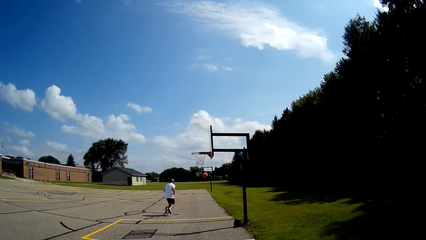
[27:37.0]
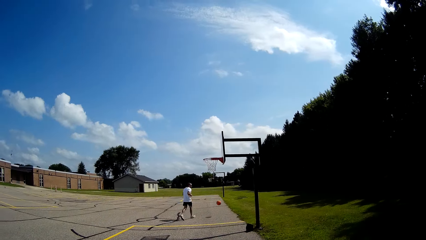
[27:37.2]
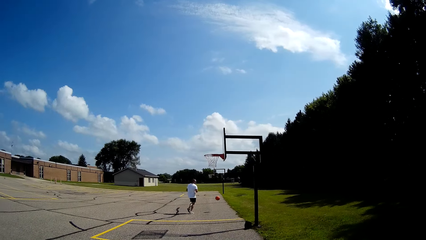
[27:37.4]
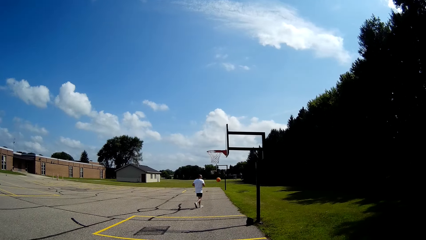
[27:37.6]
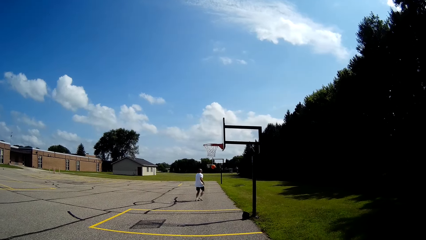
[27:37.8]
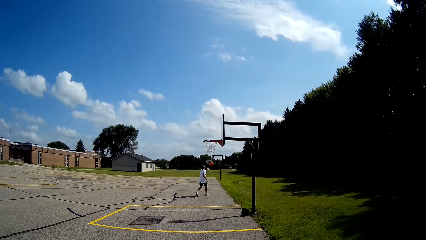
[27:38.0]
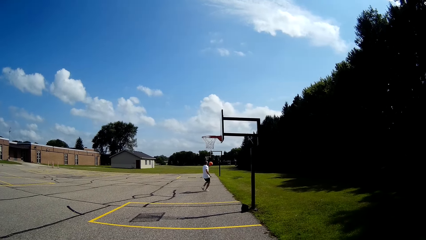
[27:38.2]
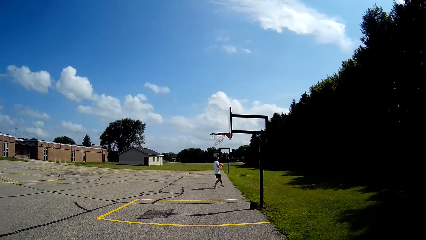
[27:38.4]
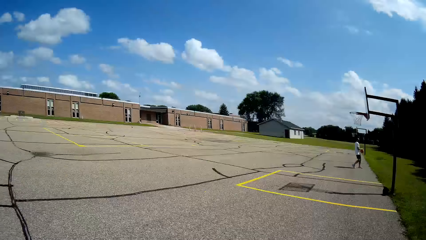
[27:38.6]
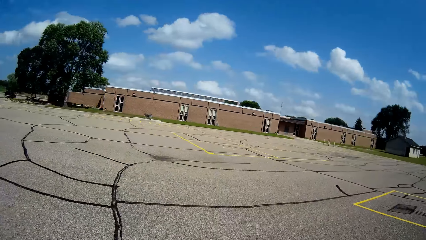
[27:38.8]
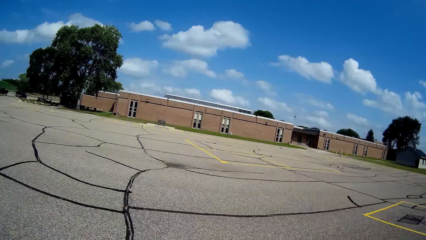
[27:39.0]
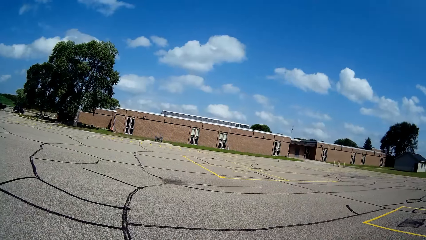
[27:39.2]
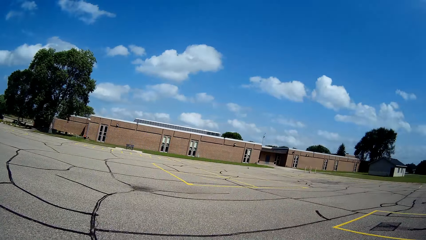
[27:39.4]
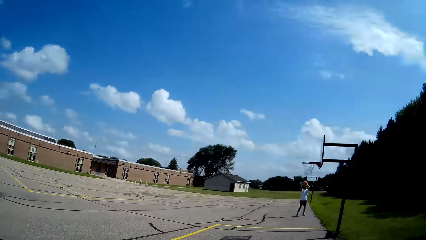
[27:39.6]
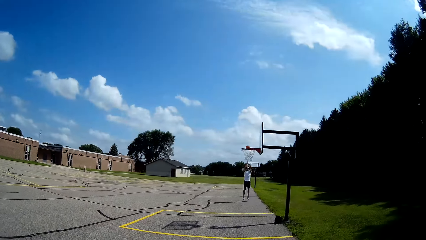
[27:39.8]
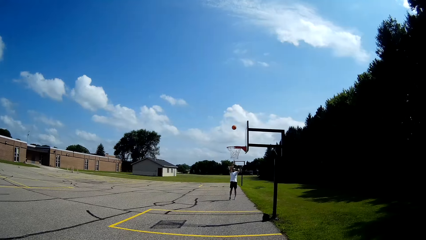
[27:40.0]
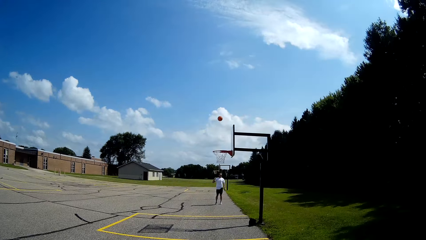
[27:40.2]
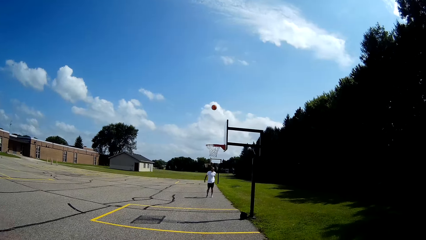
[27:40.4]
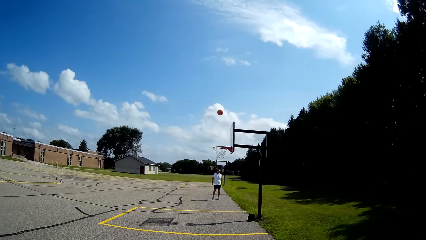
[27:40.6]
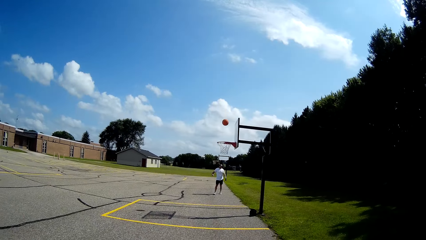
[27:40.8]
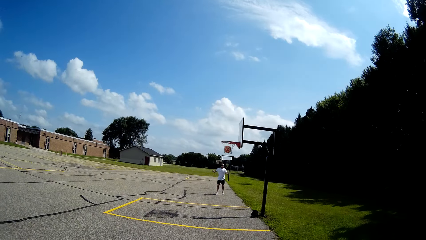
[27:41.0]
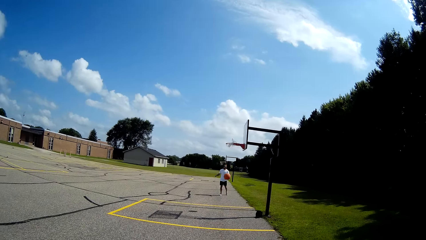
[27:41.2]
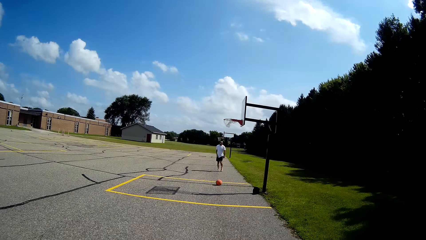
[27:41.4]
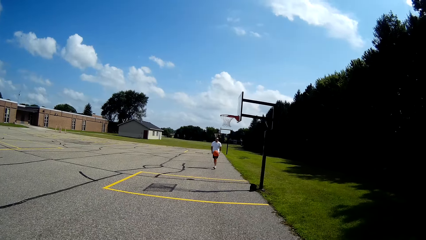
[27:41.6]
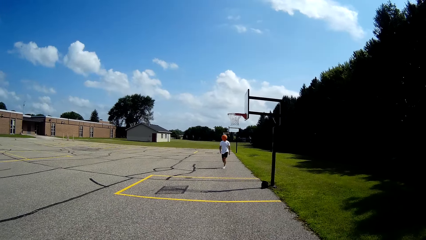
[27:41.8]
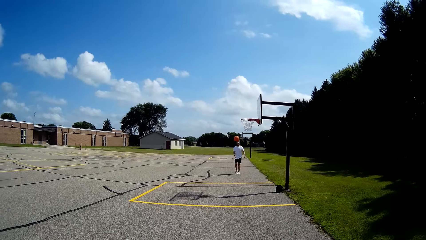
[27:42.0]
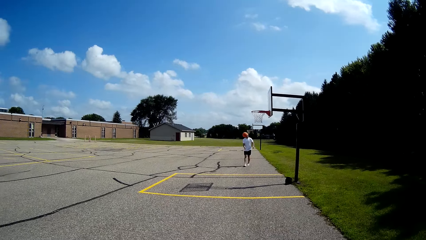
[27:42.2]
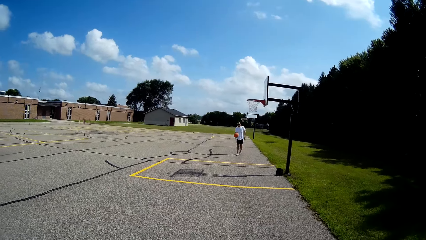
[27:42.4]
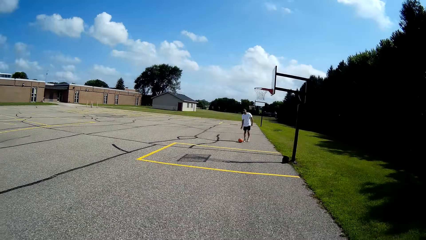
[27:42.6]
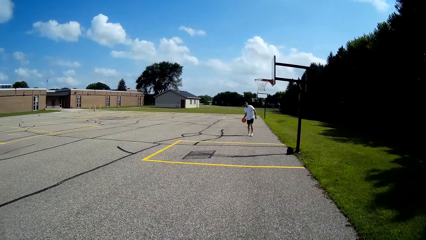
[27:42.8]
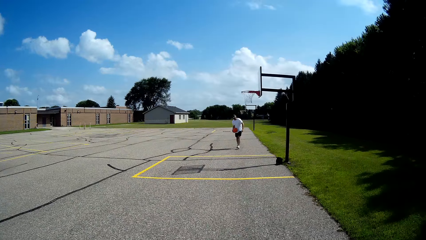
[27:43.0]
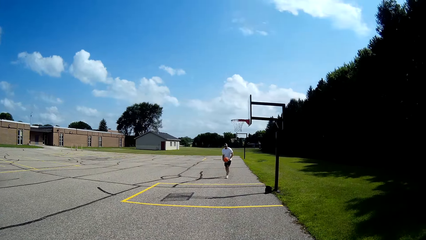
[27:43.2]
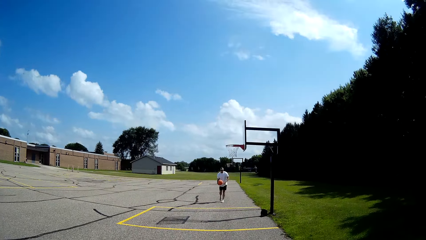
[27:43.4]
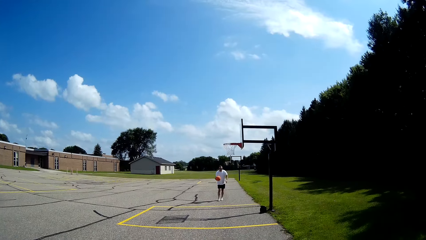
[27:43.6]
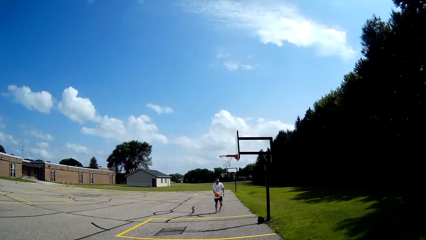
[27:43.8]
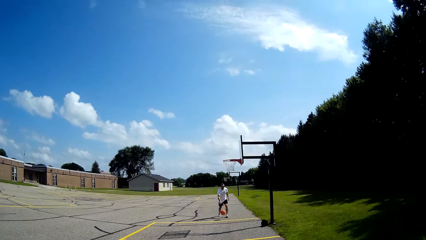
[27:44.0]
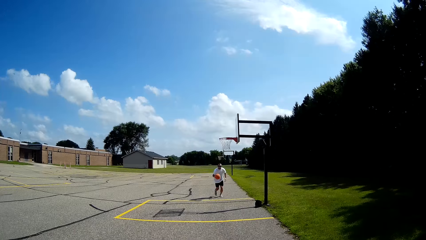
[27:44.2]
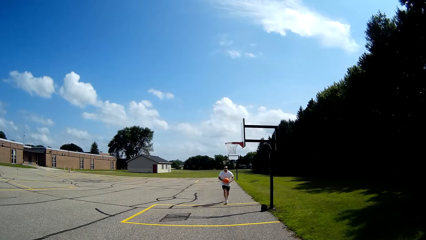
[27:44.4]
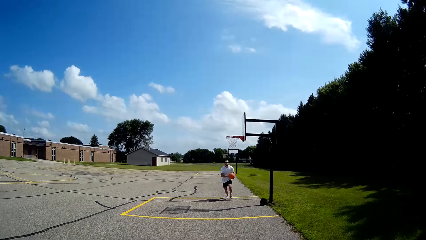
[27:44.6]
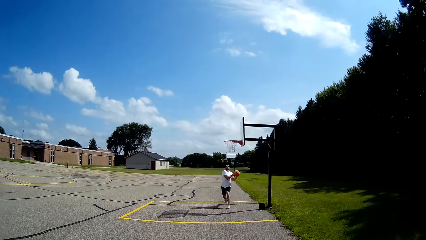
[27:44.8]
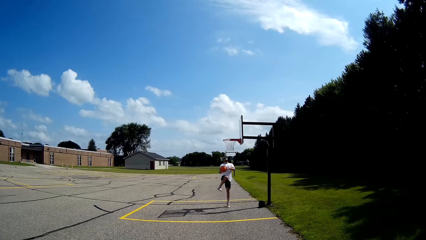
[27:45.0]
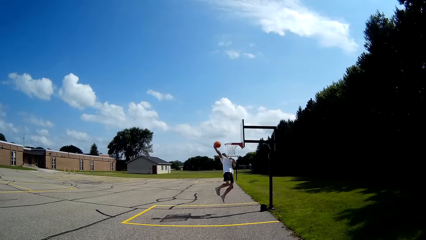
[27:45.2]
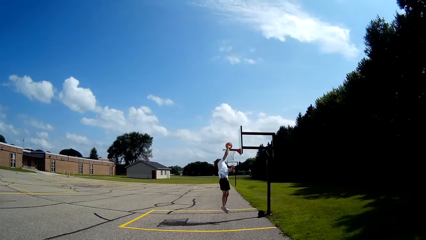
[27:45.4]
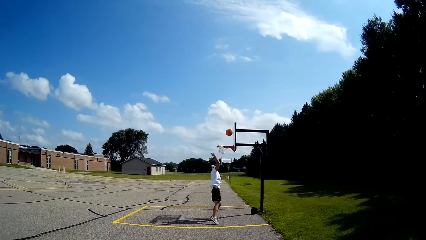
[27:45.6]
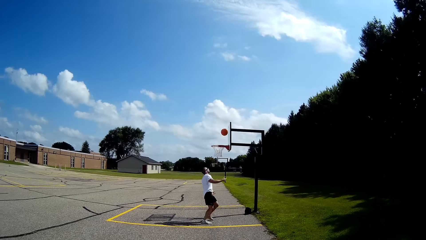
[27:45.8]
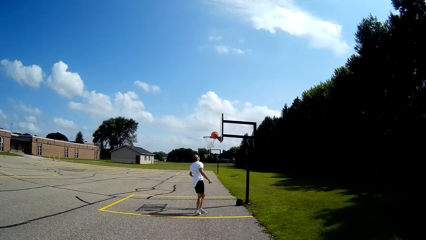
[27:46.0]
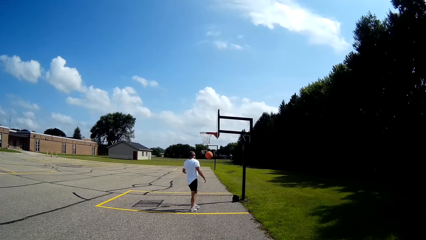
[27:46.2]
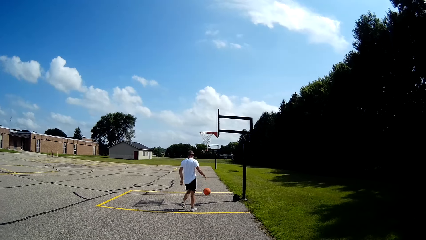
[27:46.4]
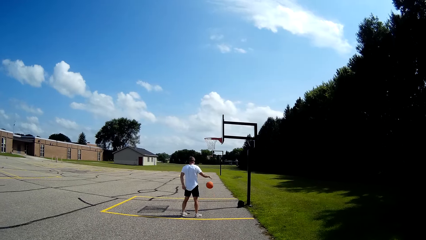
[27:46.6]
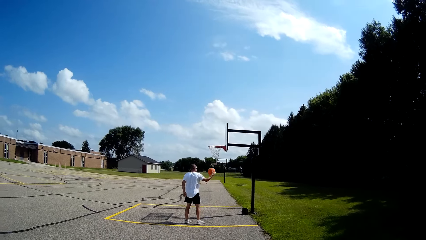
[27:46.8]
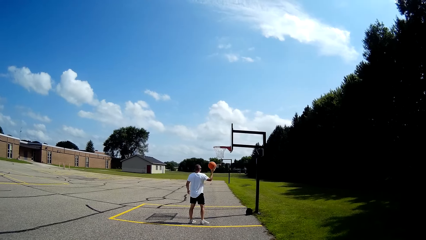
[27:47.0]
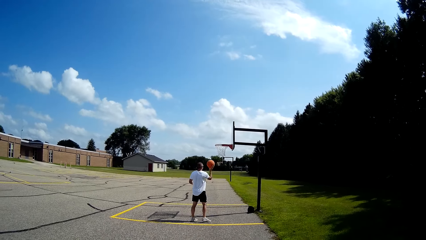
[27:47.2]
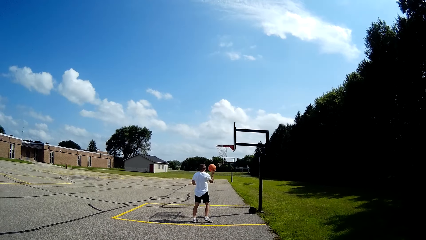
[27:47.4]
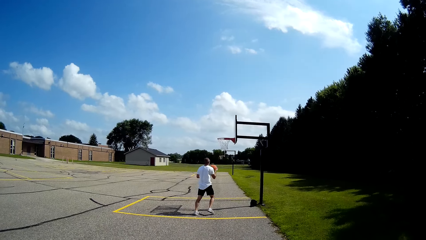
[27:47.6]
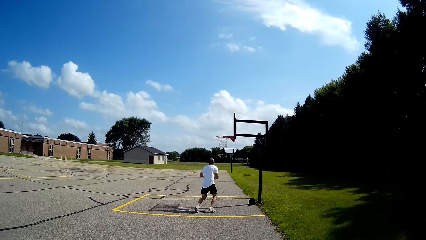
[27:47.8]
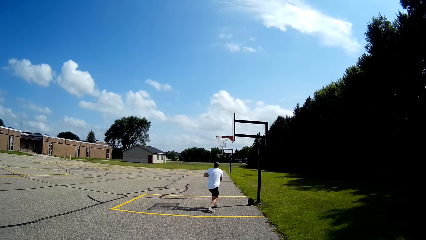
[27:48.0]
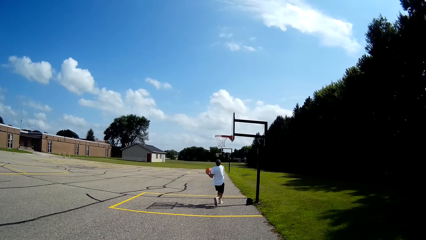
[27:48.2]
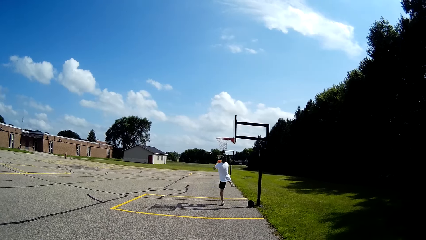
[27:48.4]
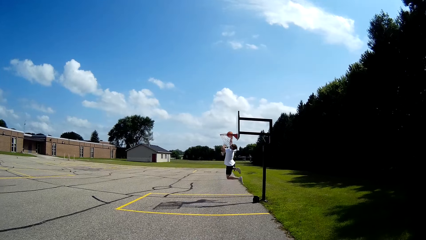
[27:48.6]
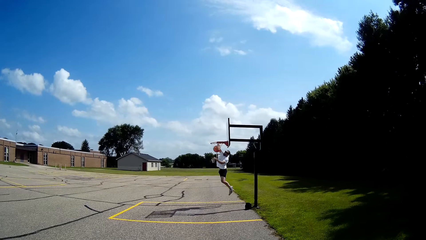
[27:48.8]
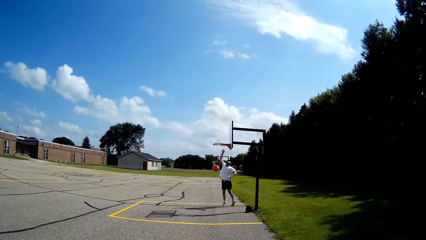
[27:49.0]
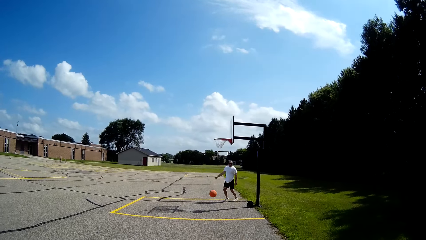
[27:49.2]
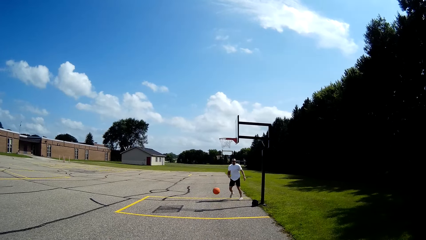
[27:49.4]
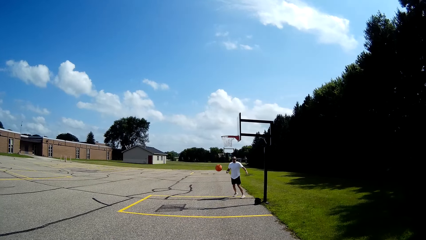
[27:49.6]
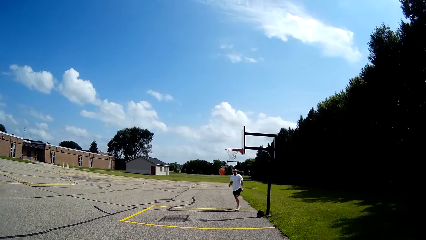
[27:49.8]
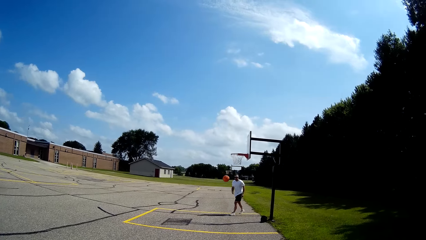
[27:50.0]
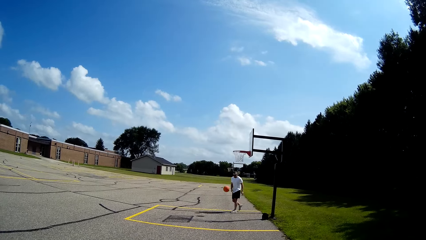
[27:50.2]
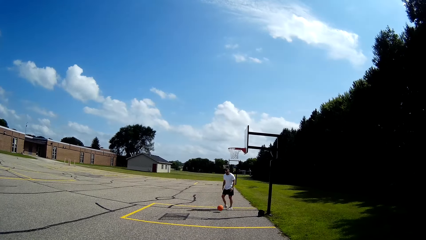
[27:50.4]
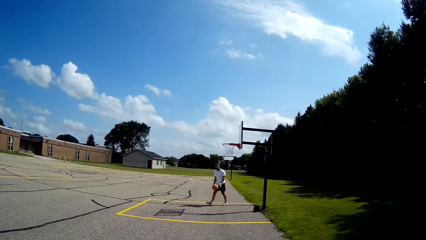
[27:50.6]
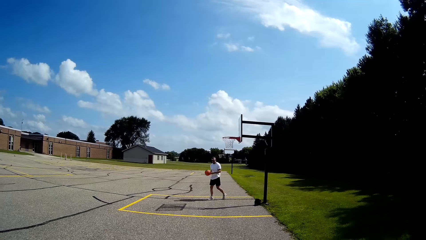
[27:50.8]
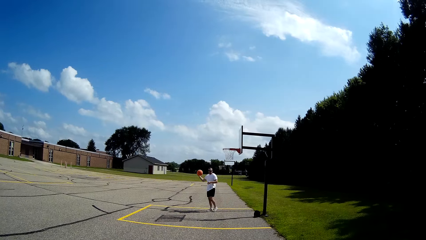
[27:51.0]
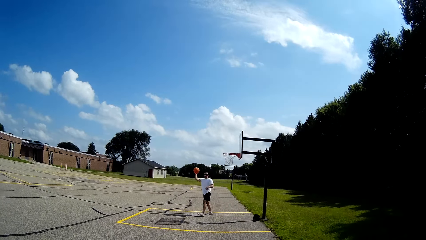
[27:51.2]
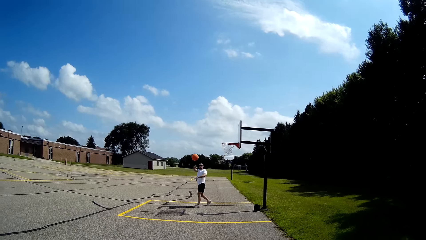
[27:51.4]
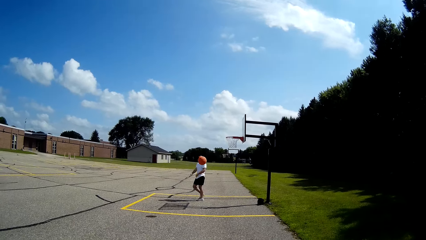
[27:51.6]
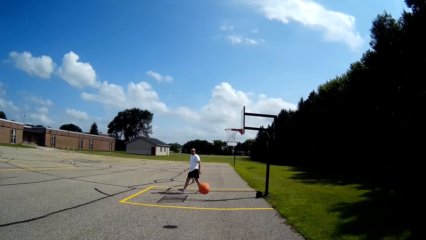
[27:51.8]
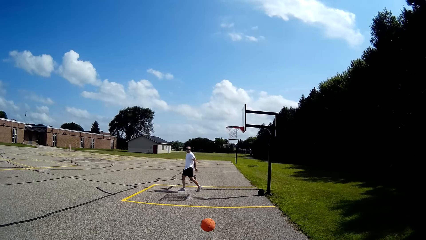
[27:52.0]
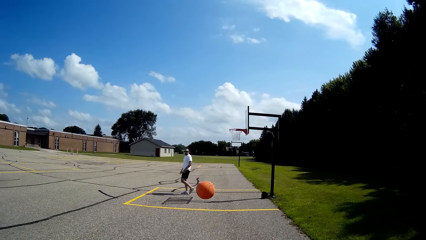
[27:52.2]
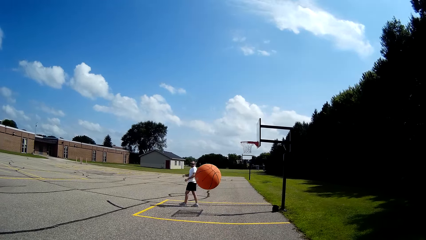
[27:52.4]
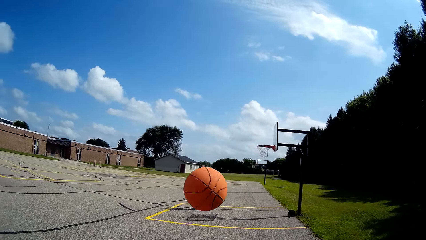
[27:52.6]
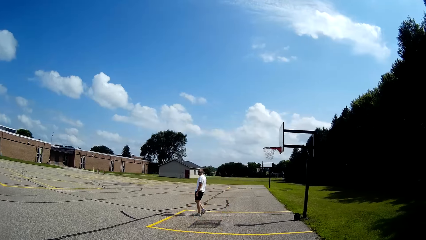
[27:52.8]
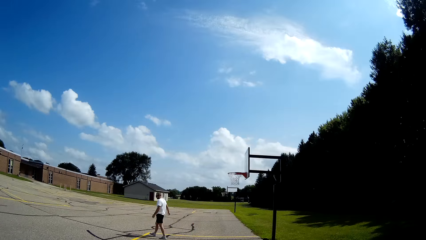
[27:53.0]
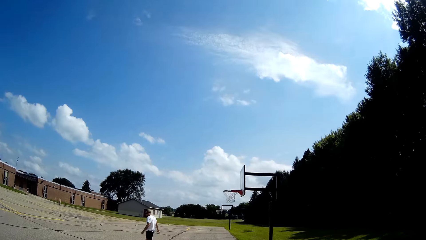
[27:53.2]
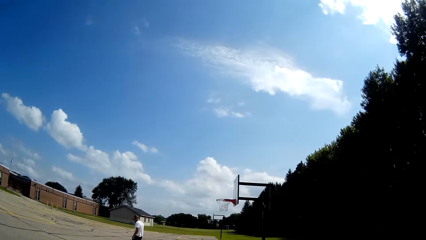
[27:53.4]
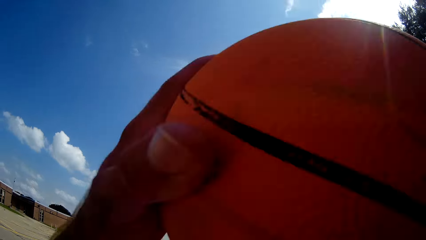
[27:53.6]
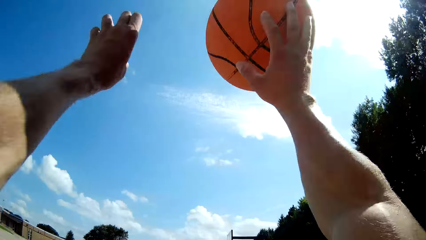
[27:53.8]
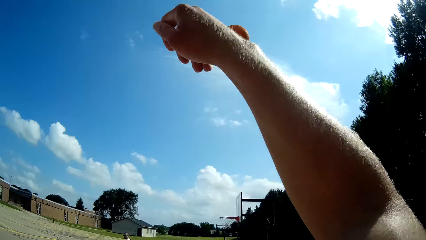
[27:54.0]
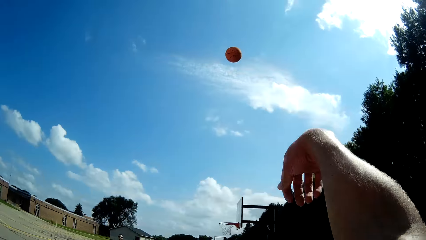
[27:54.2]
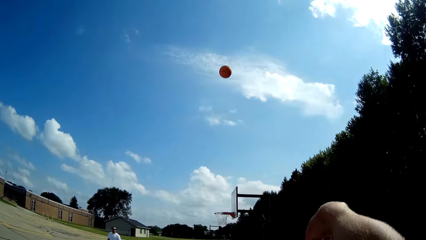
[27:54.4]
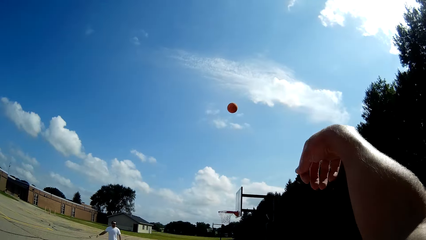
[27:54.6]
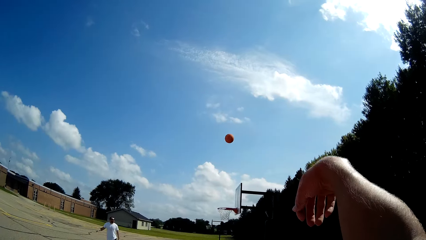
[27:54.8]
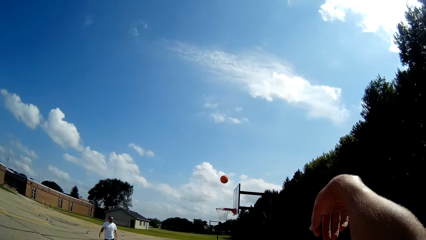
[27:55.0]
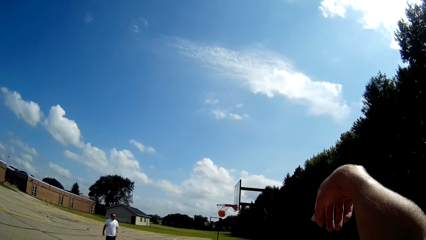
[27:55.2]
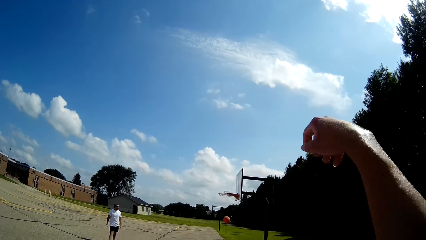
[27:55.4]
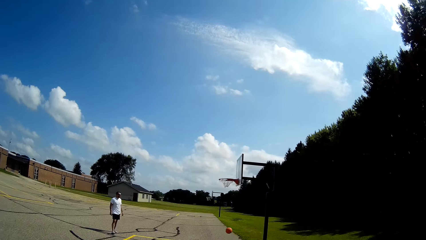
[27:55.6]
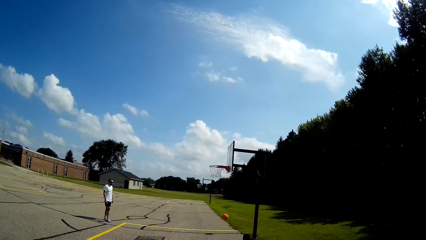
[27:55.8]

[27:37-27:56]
A man runs towards the ball. The man holds the ball with his right hand. The camera wearer looks around the basketball court. The man throws the ball to the backboard. The man walks towards the ball. The man holds the ball with both hands. The man bounces the ball on the court. The man runs forward. The man dunks on the backboard. The man holds the ball with his right hand. The man runs forward. The man dunks on the backboard. The man walks towards the ball. The man holds the ball with his right hand. The man throws the ball to the camera wearer. The camera wearer lifts the ball and throws the ball towards the backboard.
